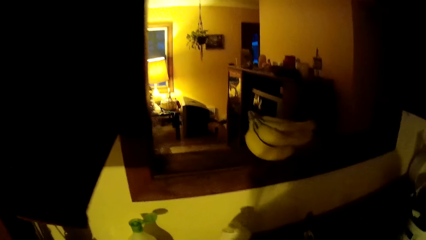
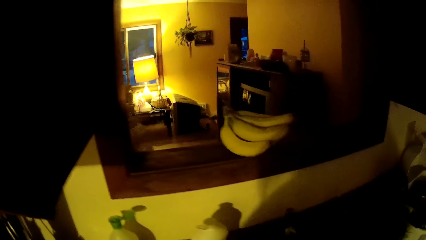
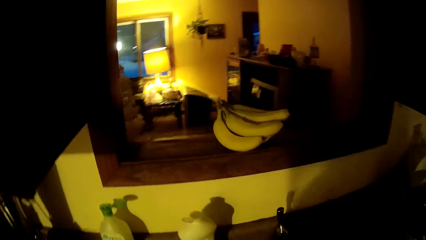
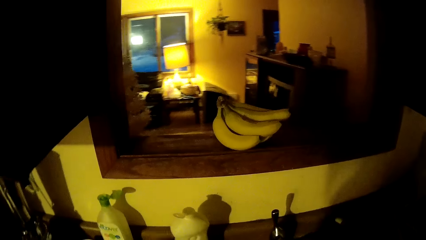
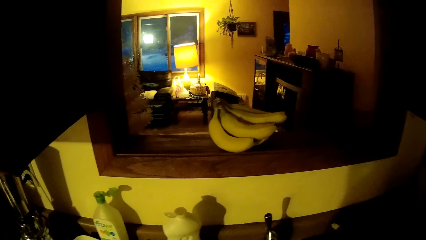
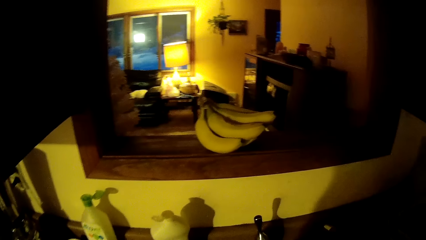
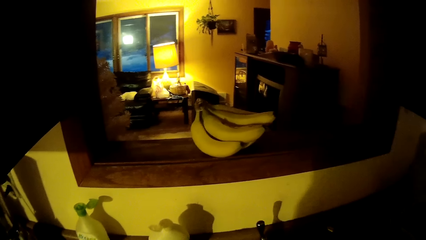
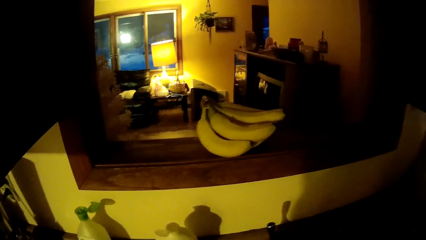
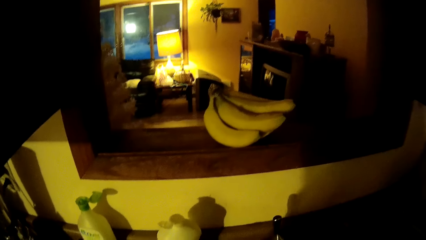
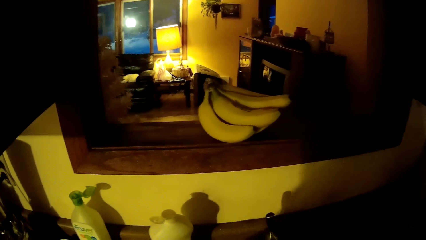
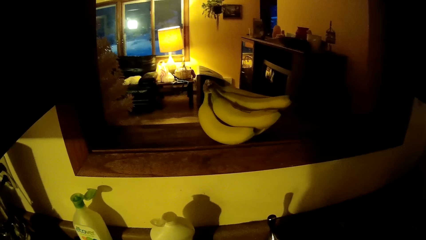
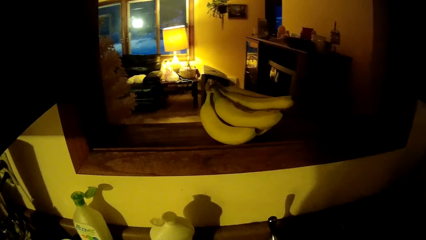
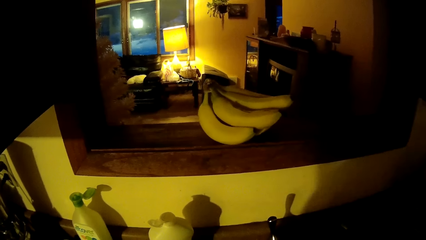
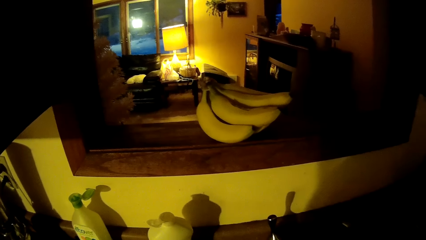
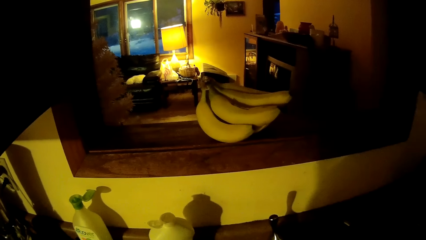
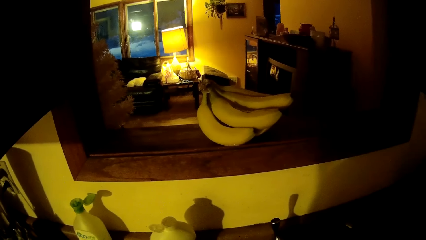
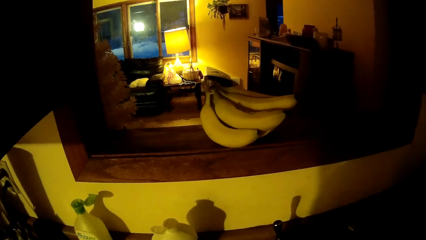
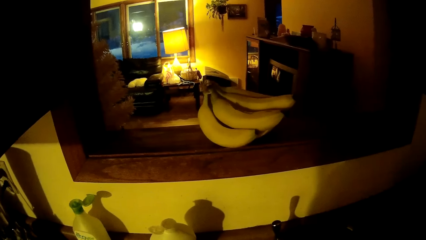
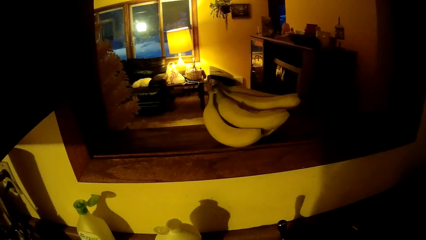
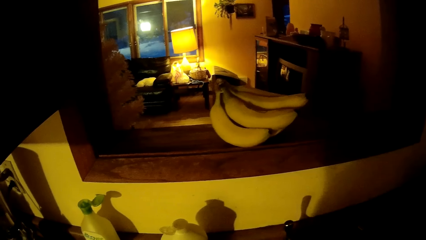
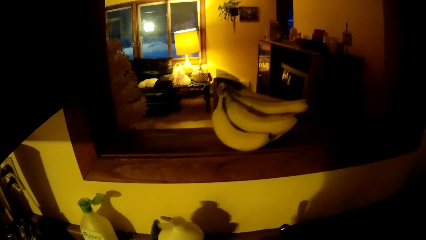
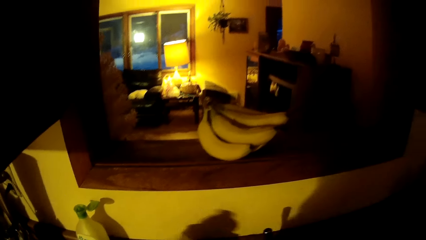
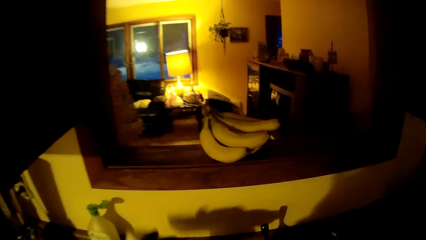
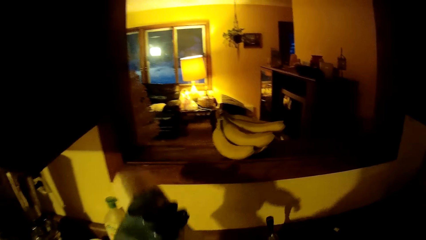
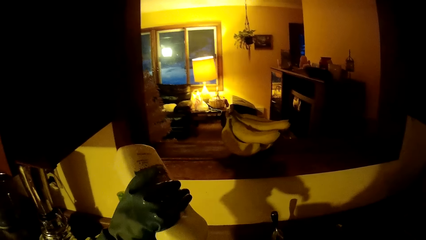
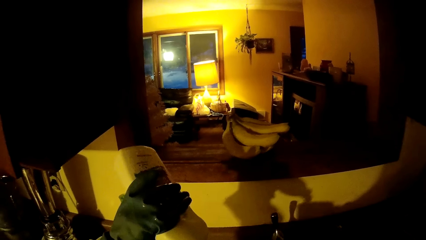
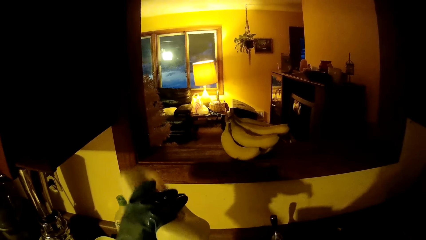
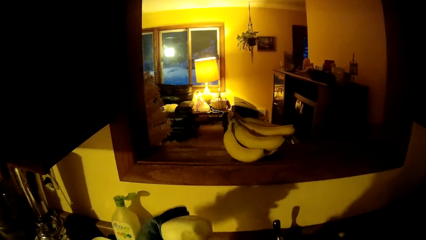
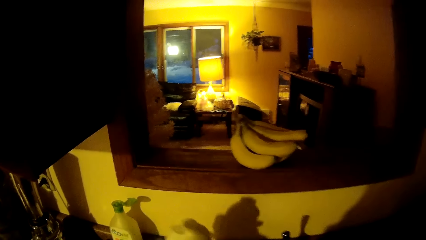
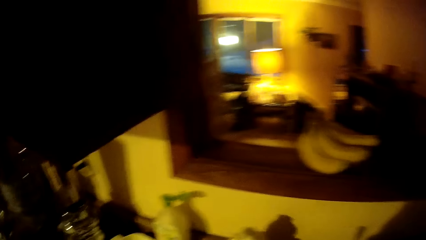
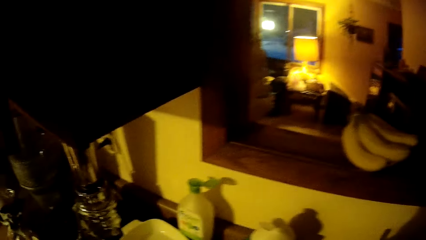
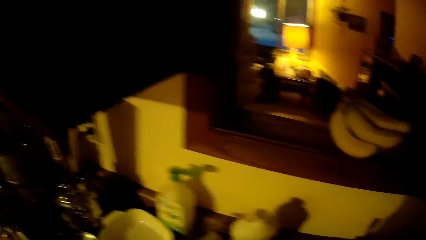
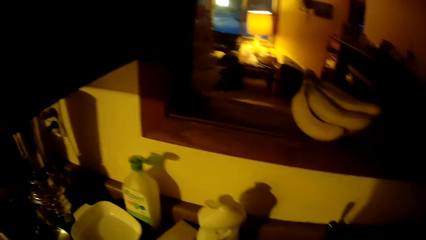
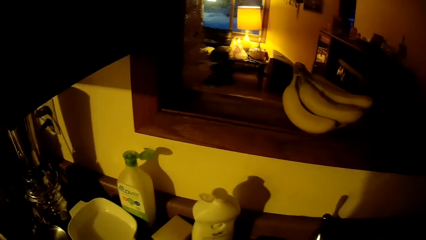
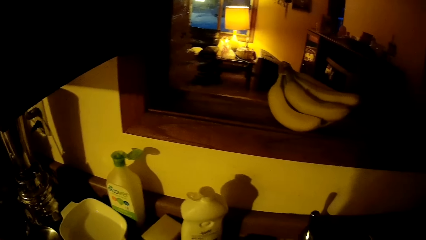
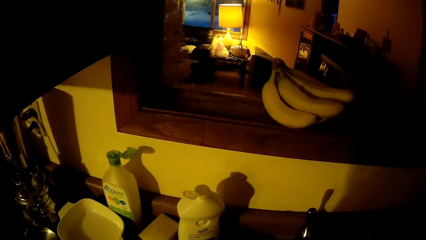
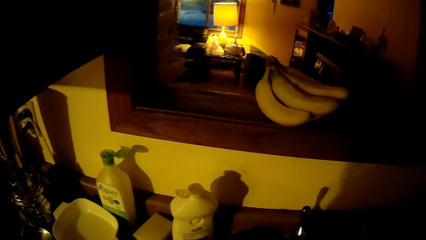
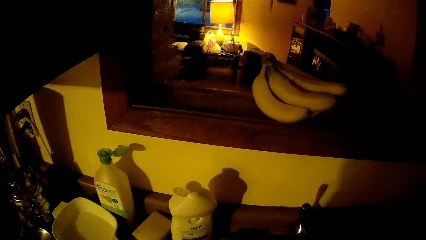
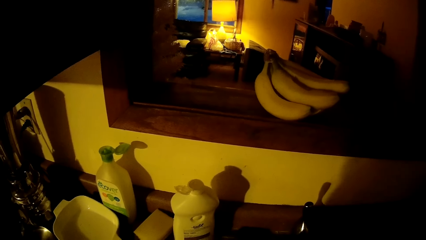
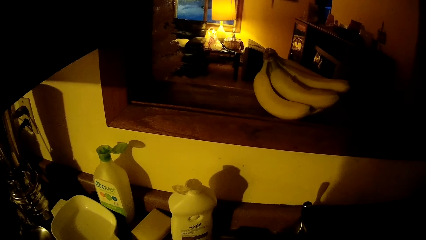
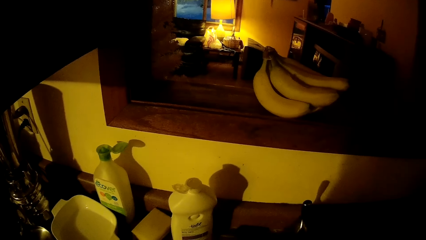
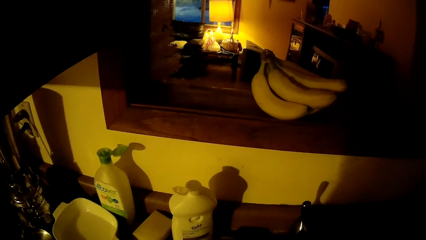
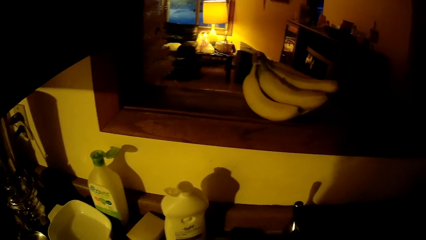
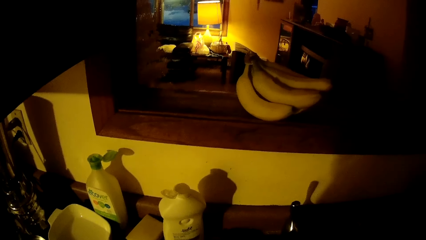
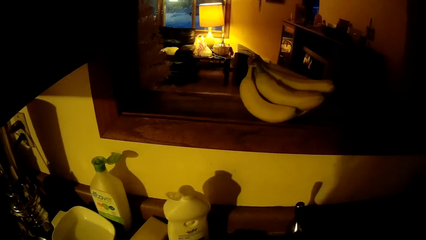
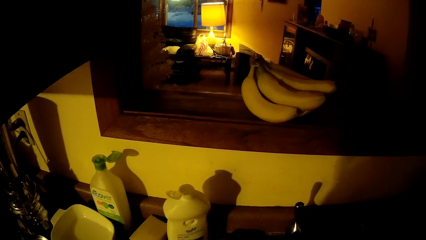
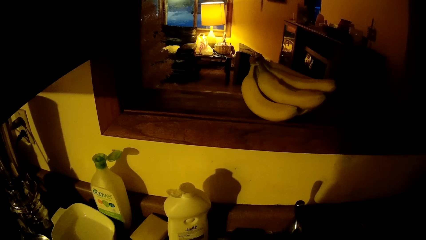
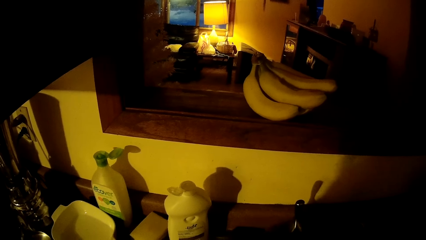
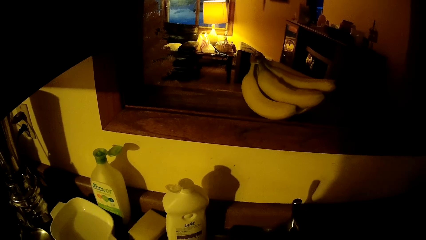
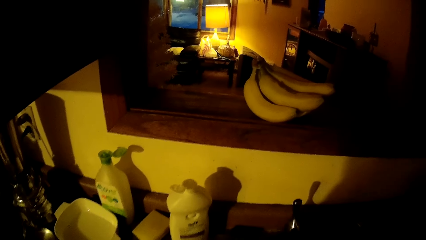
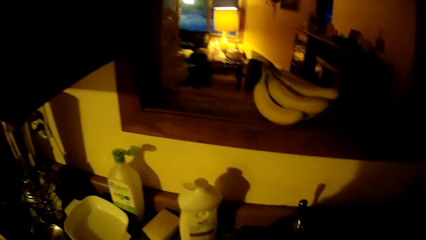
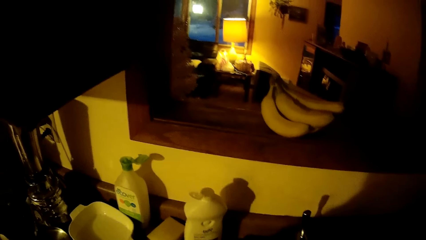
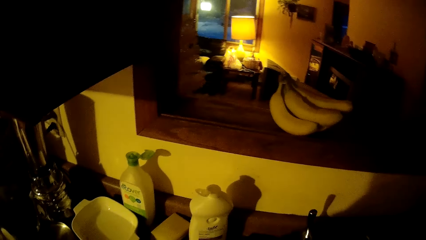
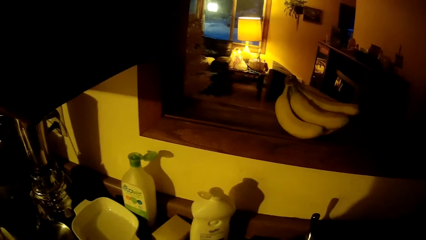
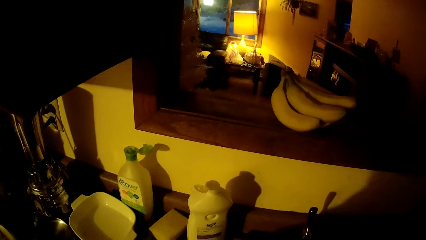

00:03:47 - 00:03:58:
The camera wearer picks up the liquid soap can from the sink top with his left hand. He pours the liquid soap in the liquid soap can on his right hand with his left hand. He drops the liquid soap can on the sink top with his left hand.

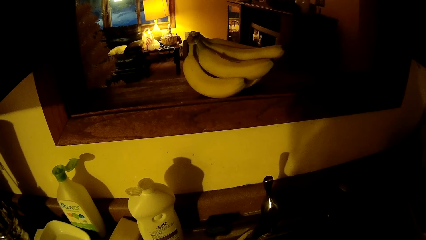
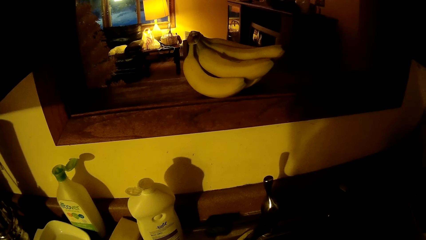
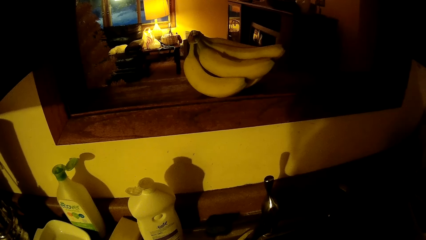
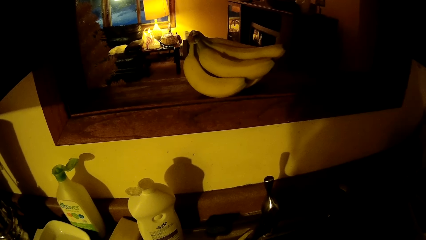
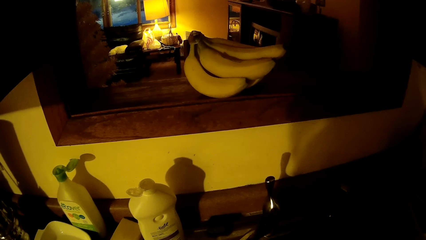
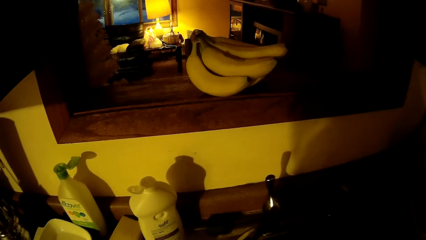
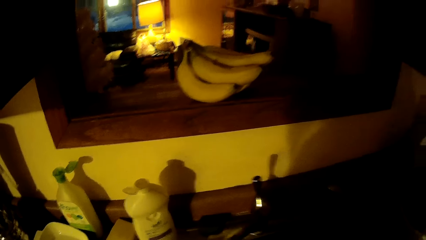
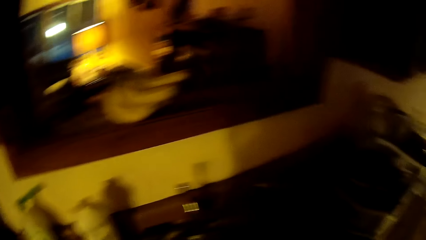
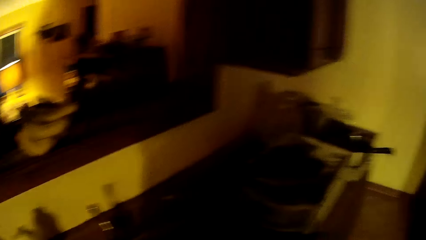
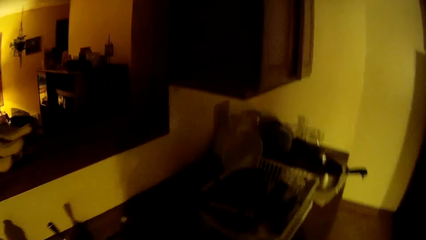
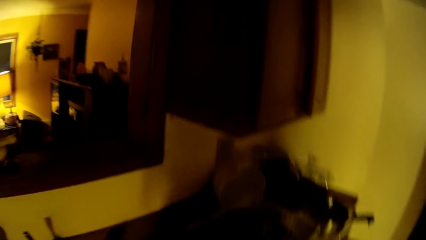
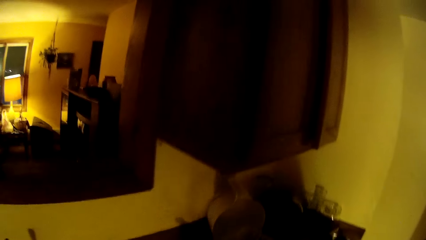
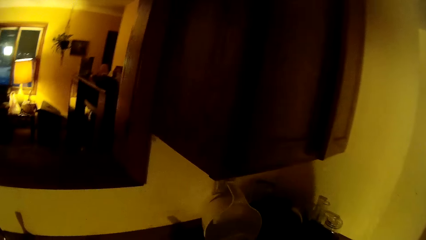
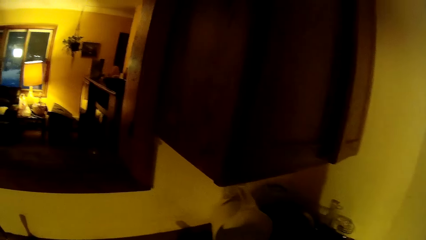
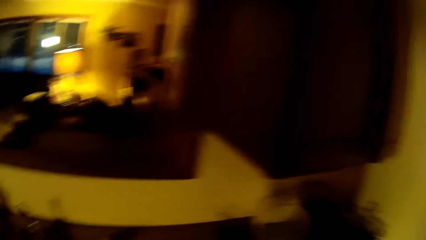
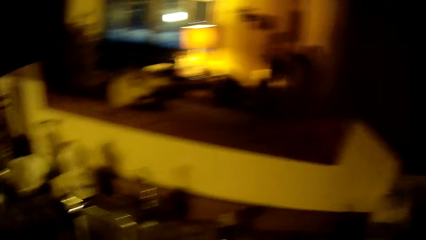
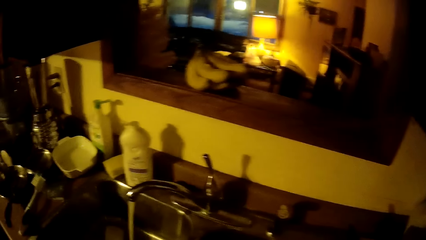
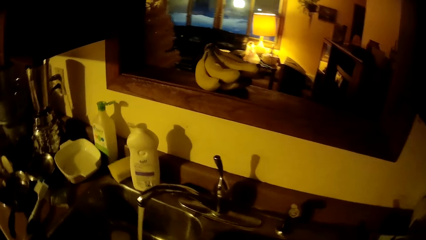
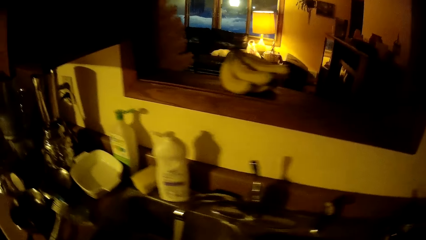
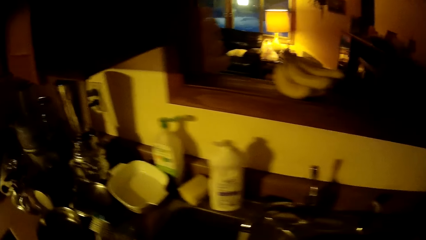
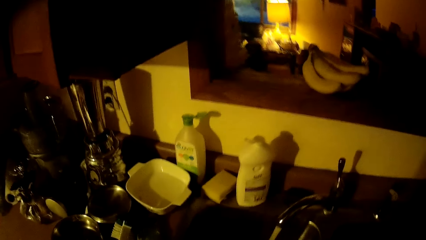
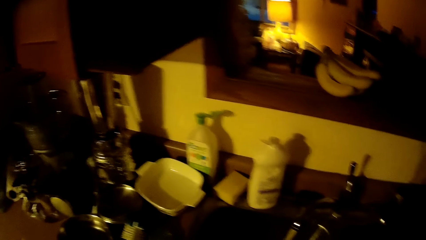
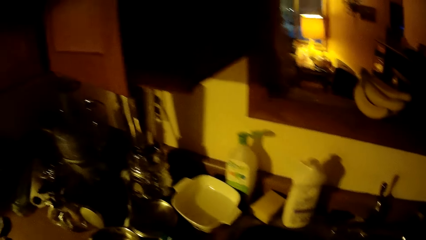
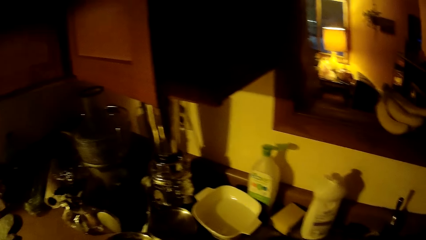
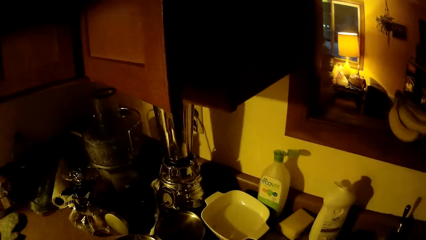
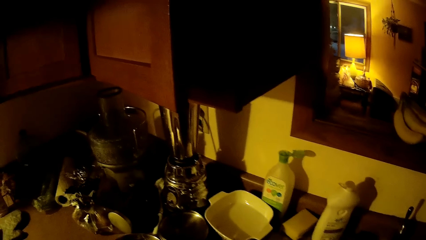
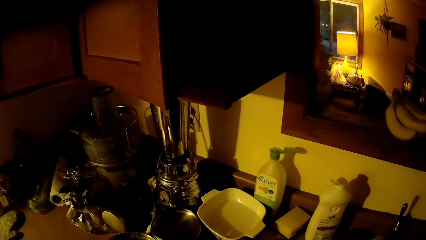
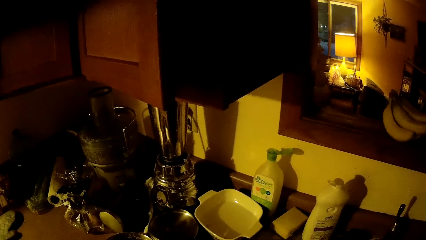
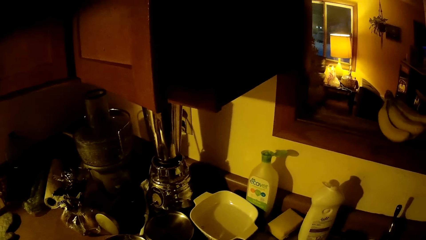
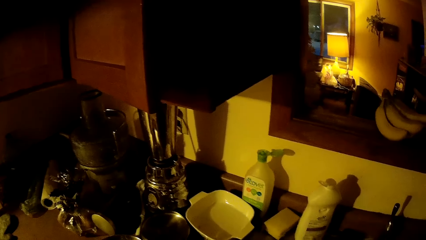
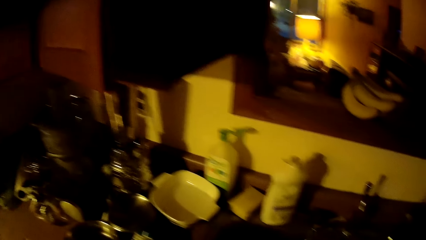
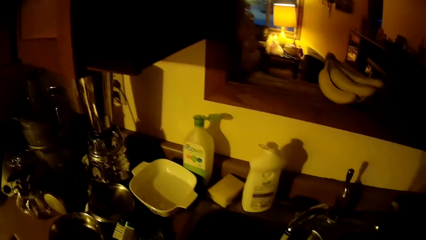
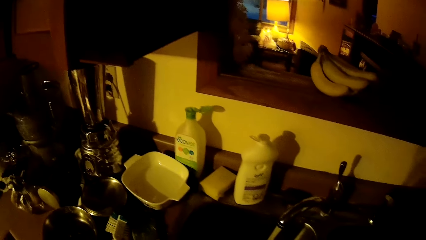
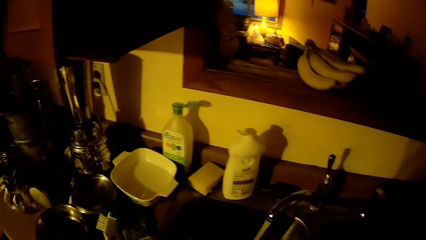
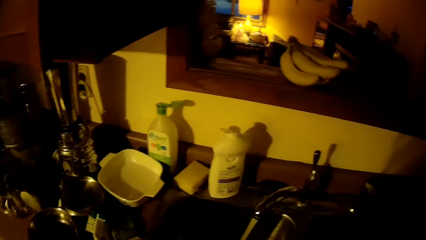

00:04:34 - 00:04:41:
The camera wearer walks to the side. They walk back to the sink counter.
